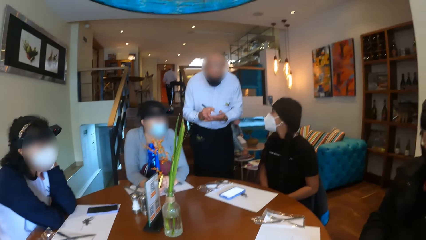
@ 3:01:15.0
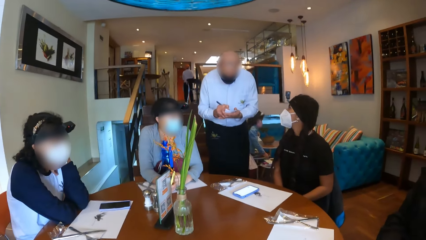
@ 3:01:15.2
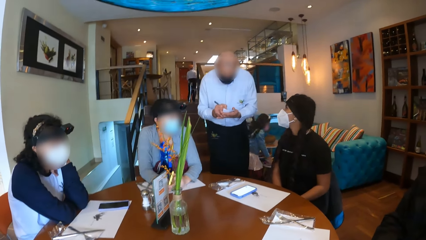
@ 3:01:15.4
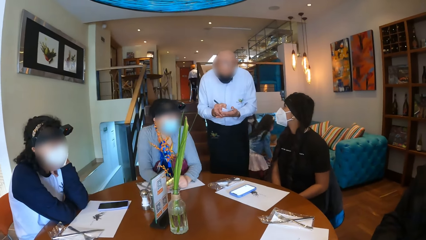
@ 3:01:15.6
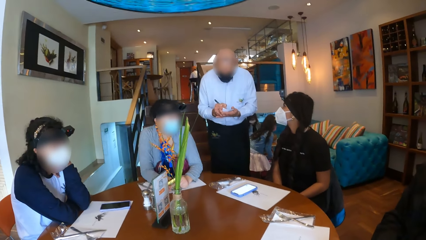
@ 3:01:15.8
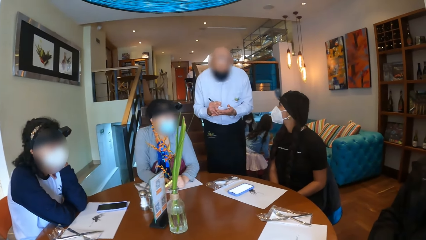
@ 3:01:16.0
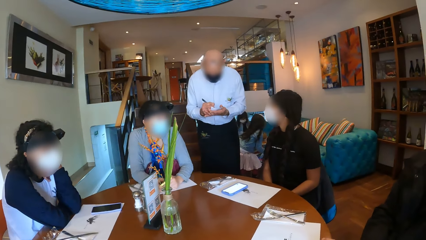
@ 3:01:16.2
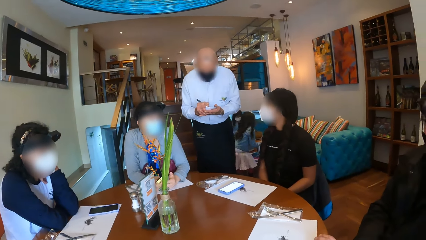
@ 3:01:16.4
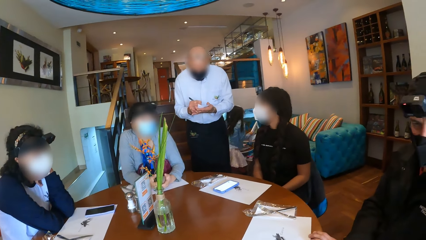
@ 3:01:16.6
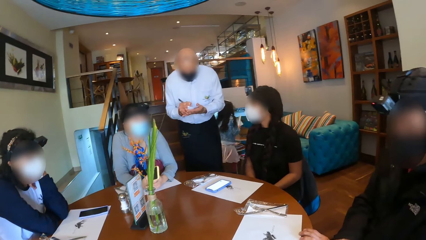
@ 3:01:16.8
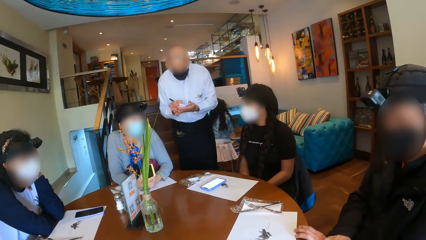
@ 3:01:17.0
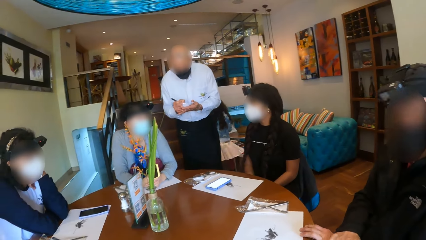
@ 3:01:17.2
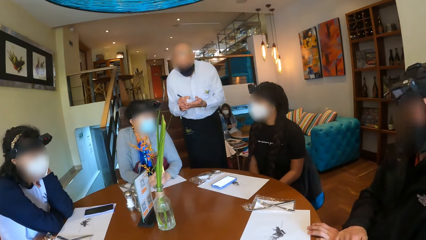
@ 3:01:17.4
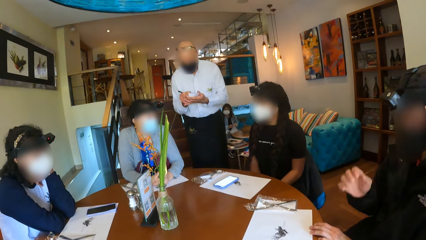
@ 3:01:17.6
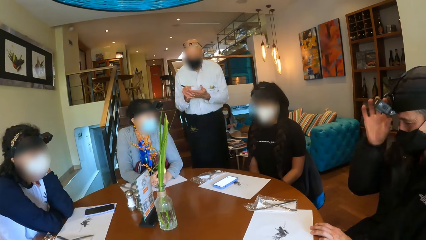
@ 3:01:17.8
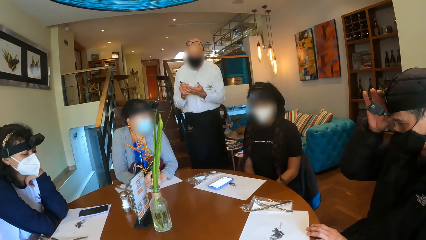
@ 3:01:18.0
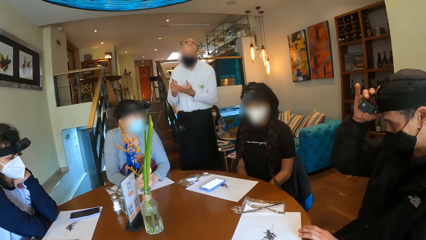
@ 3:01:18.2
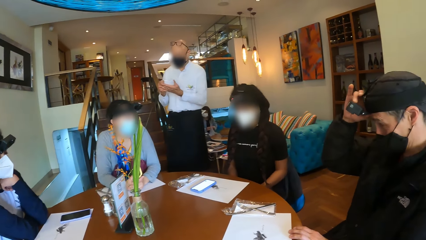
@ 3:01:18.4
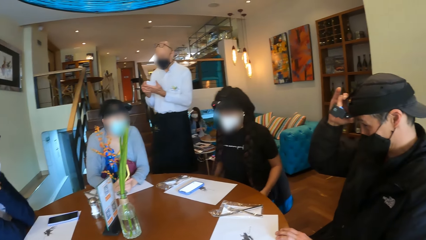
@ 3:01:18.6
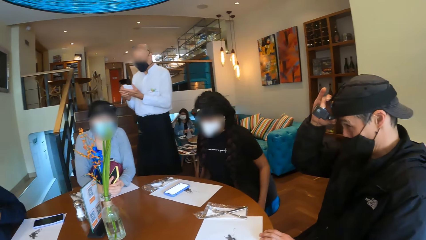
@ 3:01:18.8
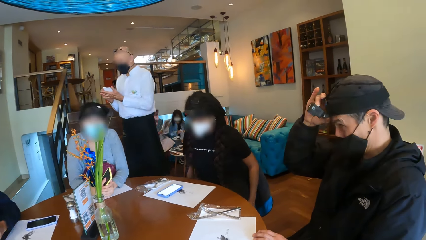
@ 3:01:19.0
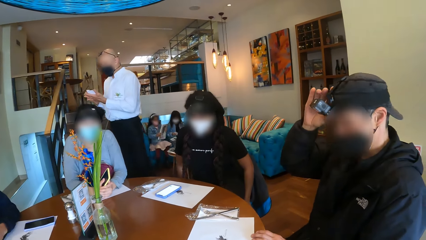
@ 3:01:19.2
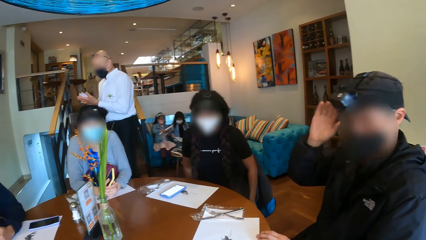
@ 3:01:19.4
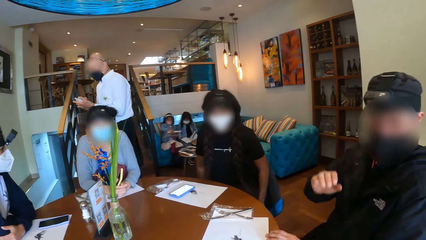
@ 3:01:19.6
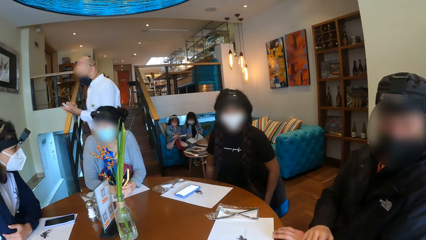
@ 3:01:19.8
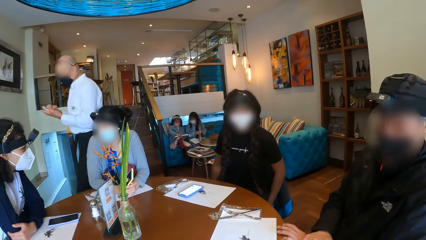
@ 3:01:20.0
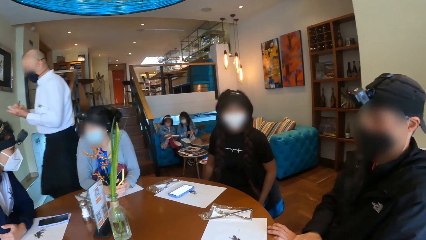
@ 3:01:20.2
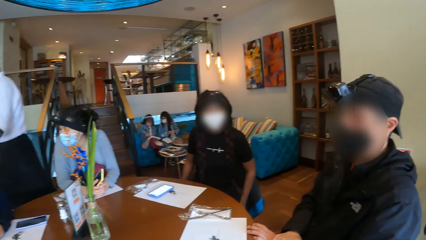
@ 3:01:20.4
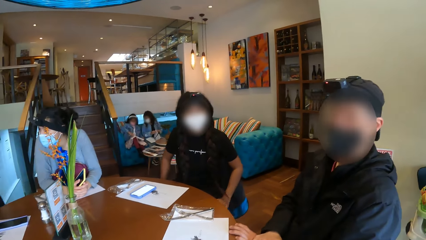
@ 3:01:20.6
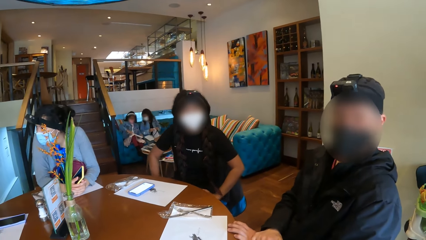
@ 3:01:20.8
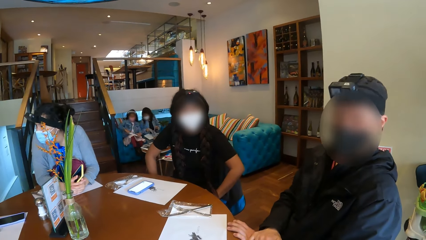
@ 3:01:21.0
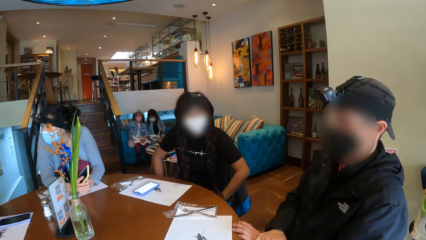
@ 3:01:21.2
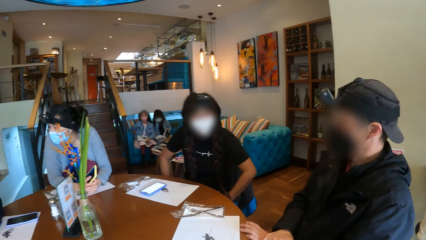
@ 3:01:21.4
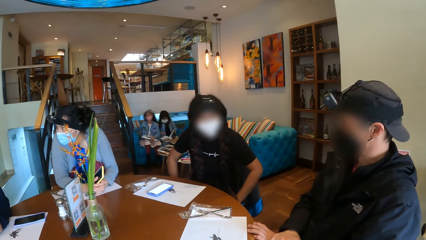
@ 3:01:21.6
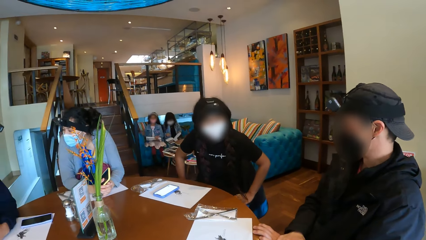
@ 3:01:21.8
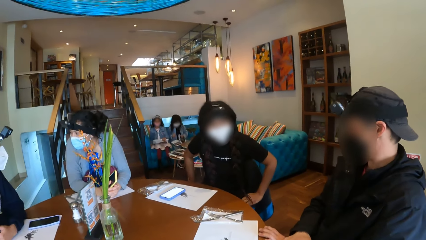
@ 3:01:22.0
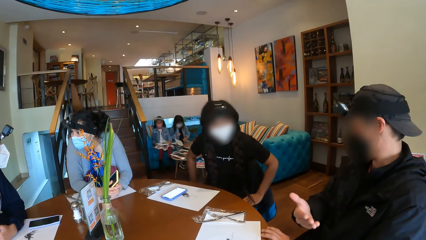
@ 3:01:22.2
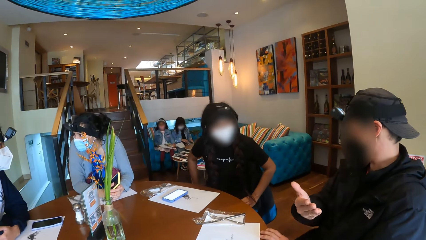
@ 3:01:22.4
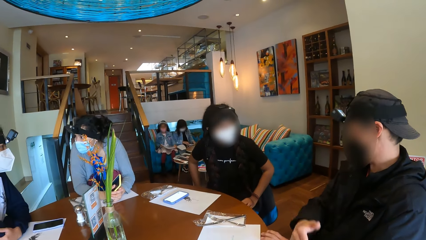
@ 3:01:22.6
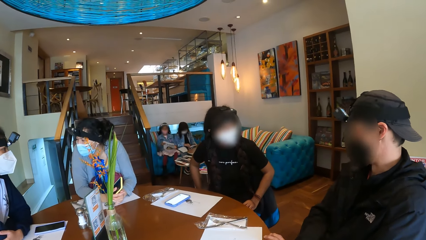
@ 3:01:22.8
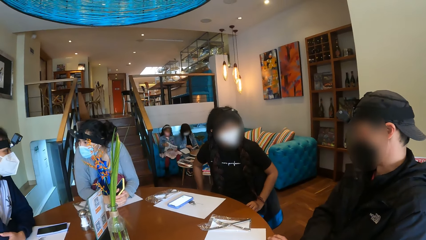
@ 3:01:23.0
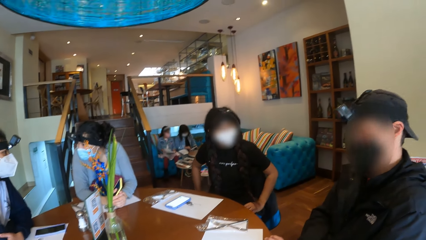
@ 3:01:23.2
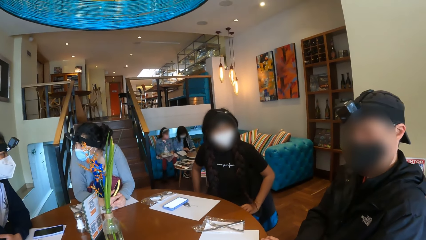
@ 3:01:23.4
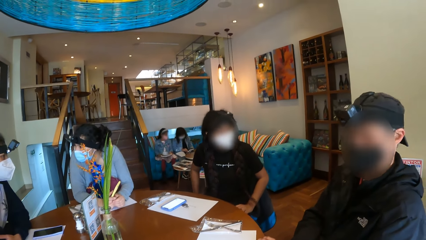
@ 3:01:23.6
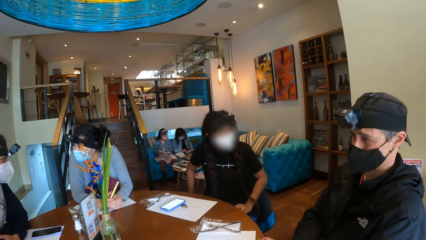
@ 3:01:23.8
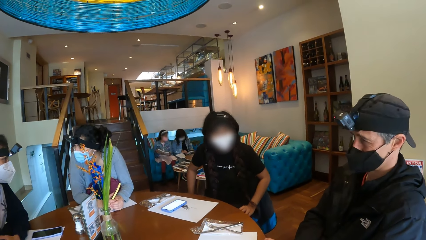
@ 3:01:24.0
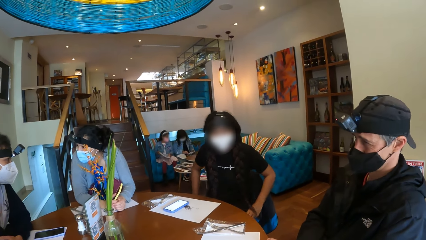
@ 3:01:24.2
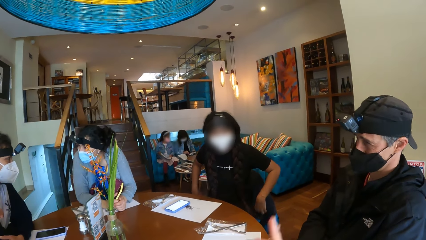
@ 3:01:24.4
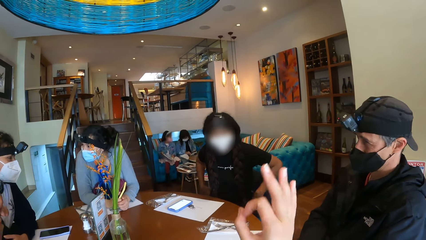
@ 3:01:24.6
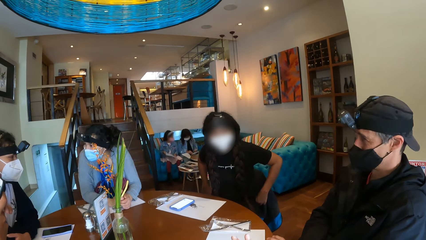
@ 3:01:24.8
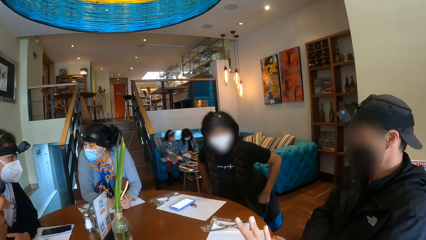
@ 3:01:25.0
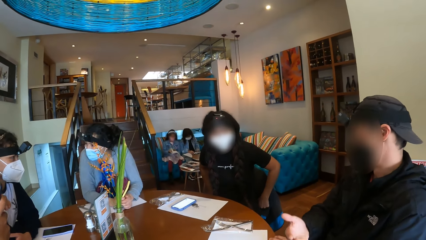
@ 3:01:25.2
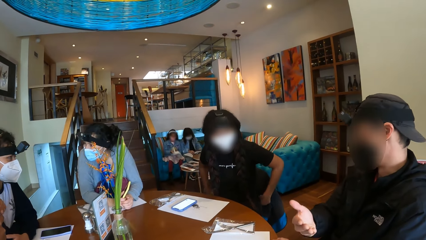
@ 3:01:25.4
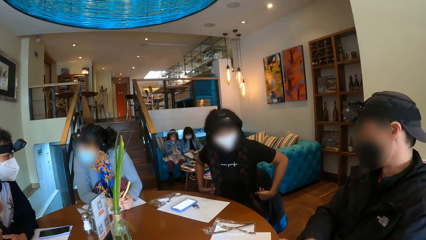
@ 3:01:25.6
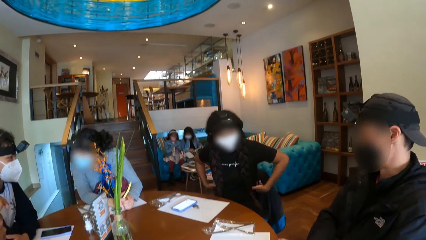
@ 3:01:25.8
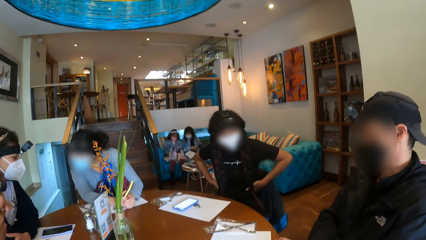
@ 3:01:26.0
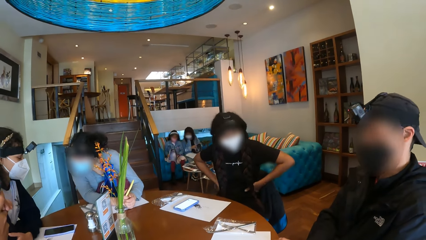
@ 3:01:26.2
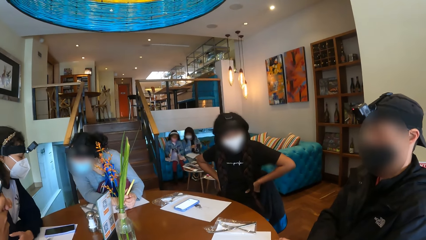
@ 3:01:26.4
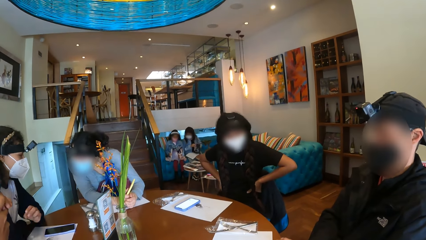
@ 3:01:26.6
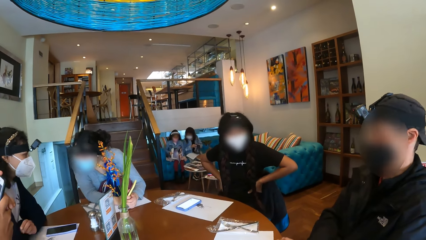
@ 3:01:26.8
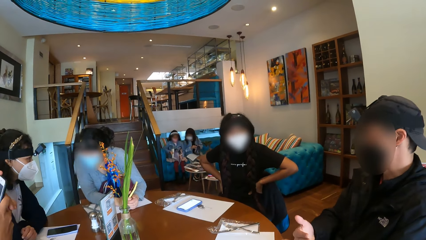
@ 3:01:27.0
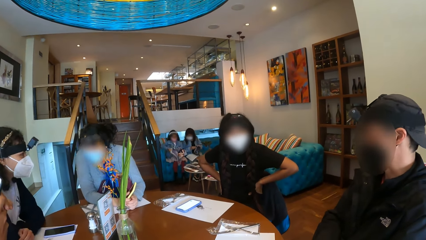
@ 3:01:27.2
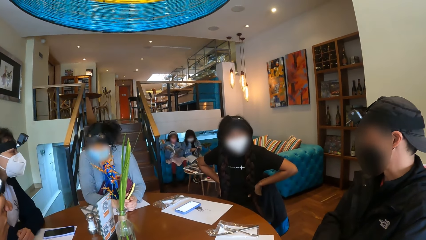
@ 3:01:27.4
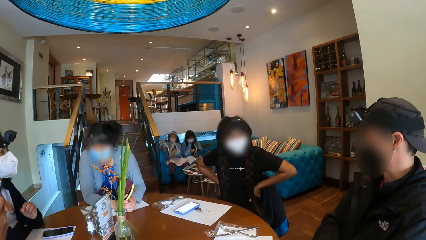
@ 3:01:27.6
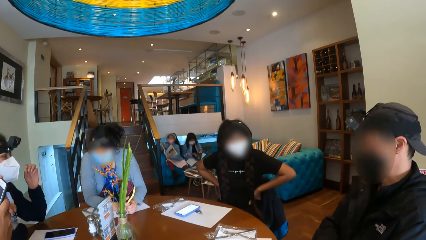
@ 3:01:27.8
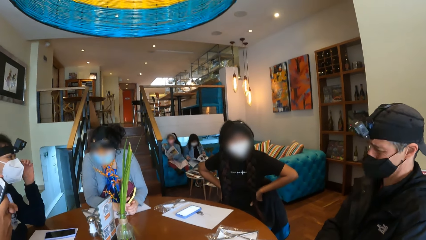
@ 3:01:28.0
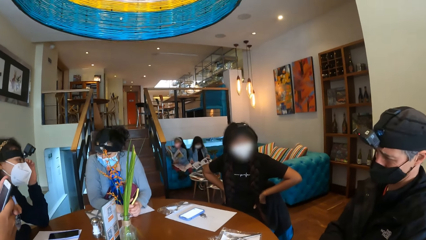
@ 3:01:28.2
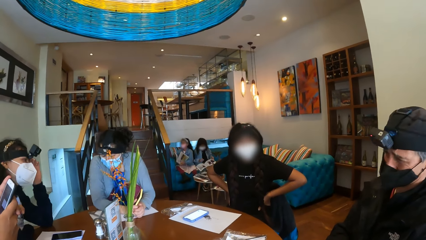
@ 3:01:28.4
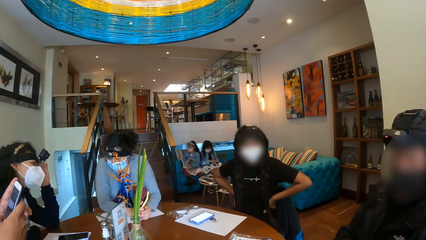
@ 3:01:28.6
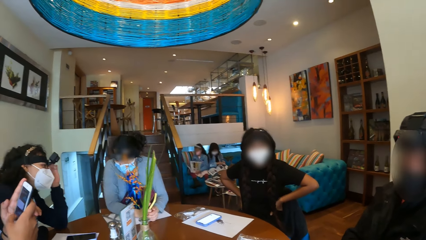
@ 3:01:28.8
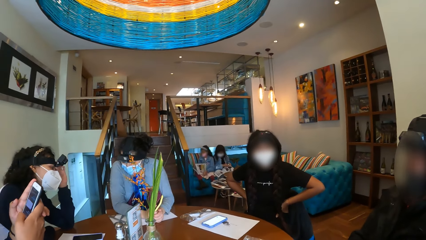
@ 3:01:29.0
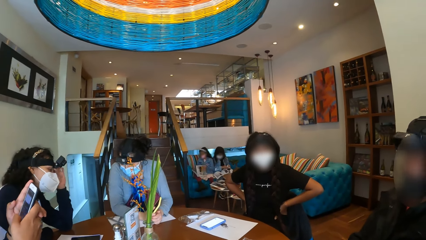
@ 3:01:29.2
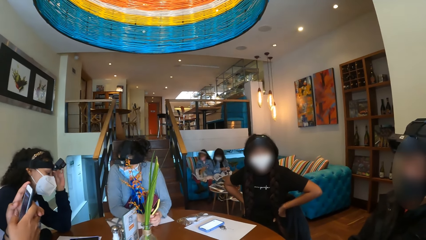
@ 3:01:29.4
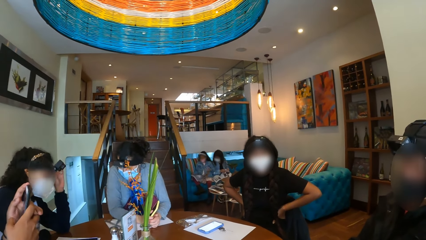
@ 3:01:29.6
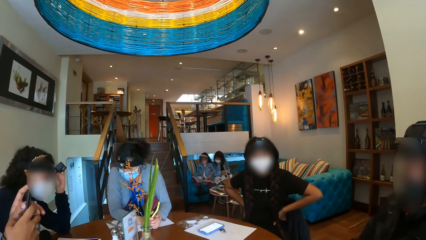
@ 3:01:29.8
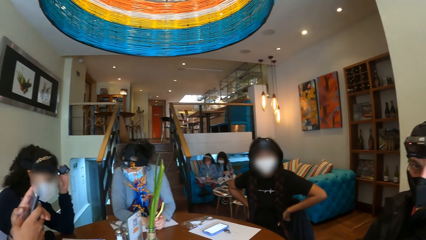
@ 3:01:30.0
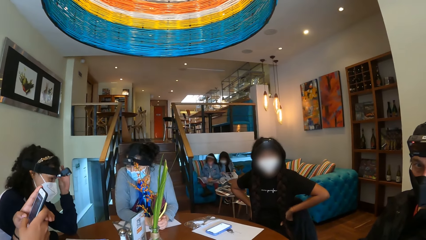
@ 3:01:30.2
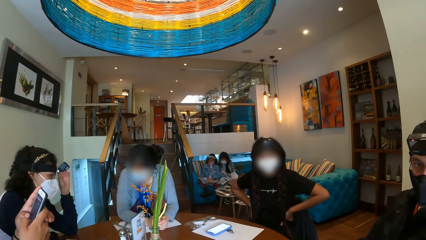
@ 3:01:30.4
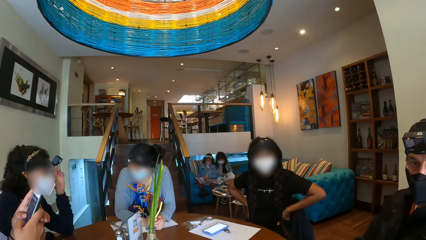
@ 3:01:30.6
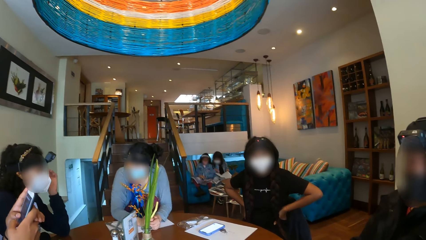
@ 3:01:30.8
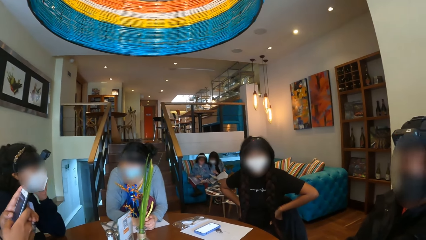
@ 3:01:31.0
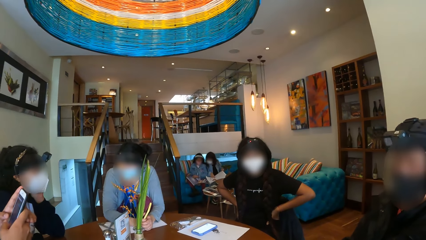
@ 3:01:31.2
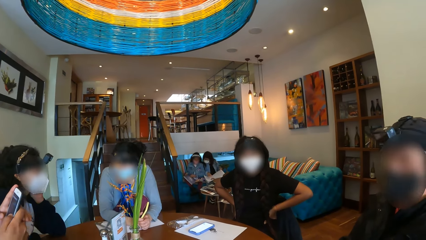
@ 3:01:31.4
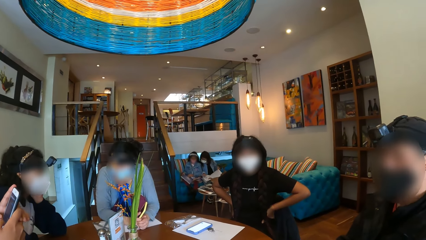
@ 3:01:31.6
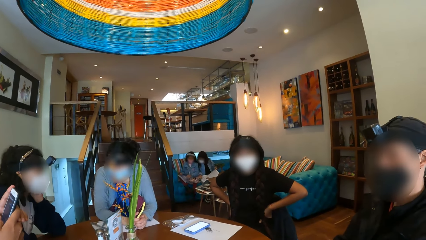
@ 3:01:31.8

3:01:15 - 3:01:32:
A man adjusts the camera on his head with his right hand. A woman adjusts her seat with her hands. The waiter walks away from the table. The man makes a hand gesture with his right hand. The camera wearer makes hand gestures with her right hand. The woman adjusts her top with her hands. The man makes a hand gesture with his right hand. Another woman makes a hand gesture with her left hand and adjusts the camera on her head with her left hand. Another man operates the phone in his hands with his left hand.
